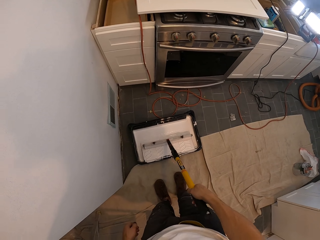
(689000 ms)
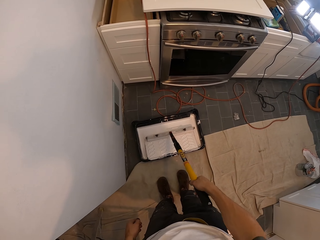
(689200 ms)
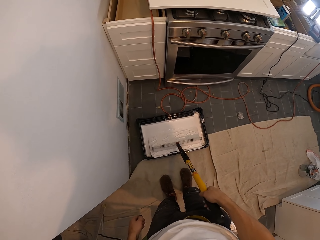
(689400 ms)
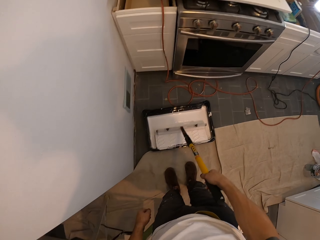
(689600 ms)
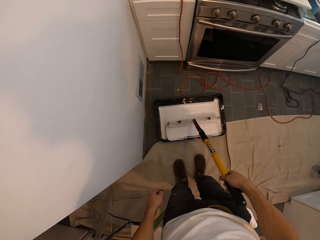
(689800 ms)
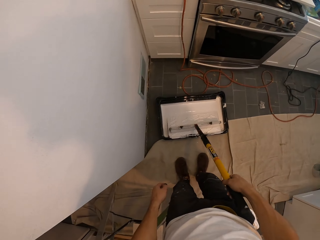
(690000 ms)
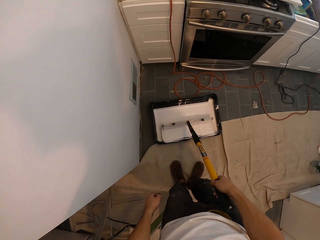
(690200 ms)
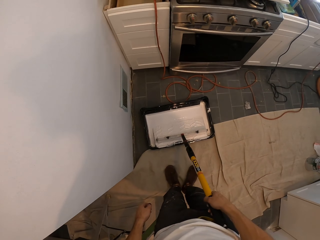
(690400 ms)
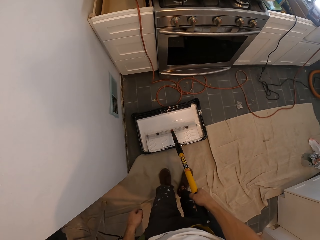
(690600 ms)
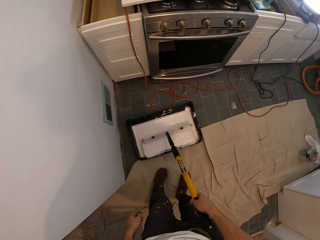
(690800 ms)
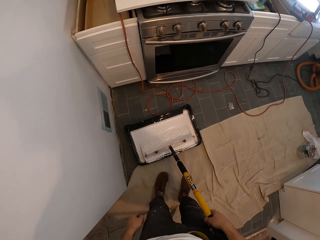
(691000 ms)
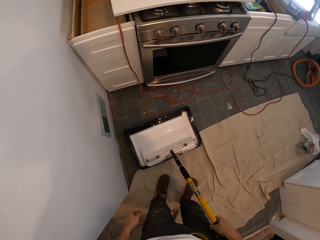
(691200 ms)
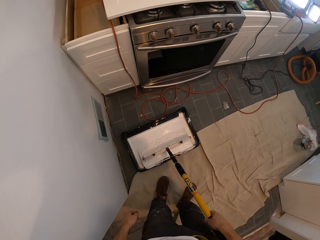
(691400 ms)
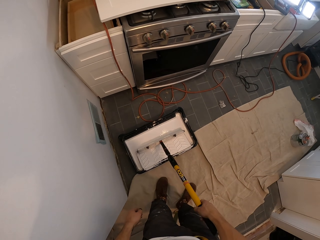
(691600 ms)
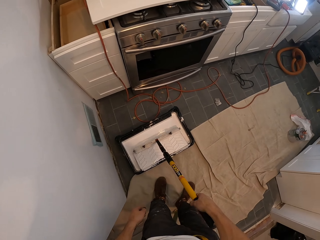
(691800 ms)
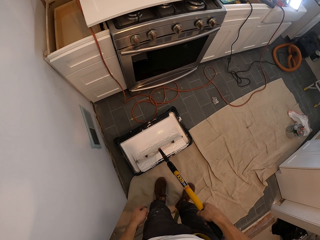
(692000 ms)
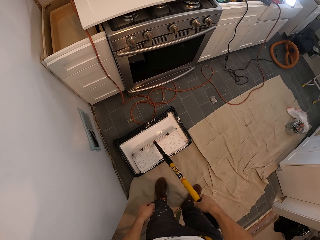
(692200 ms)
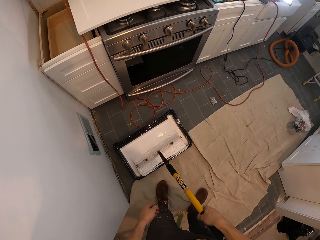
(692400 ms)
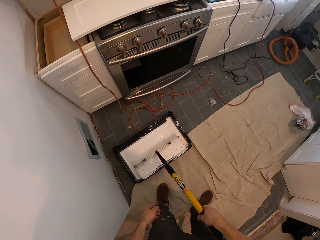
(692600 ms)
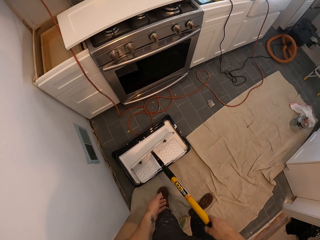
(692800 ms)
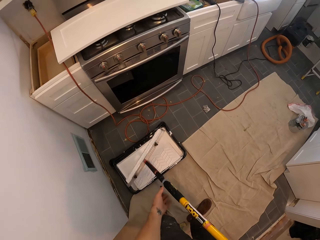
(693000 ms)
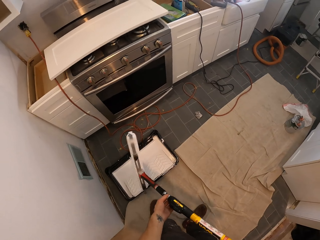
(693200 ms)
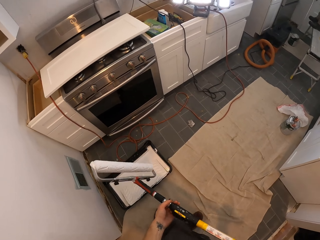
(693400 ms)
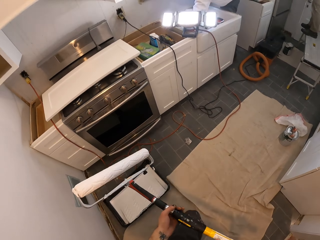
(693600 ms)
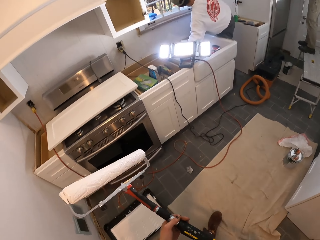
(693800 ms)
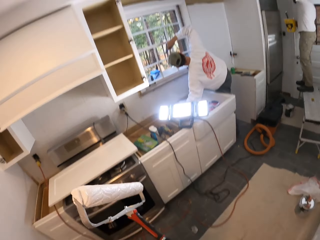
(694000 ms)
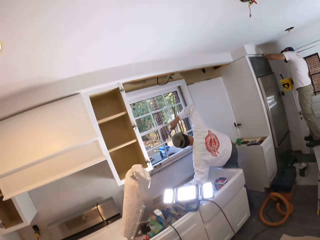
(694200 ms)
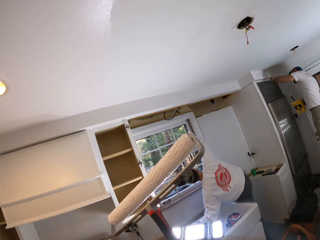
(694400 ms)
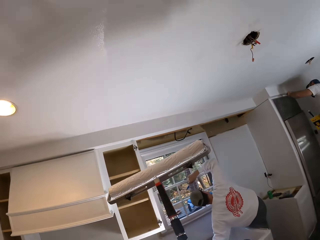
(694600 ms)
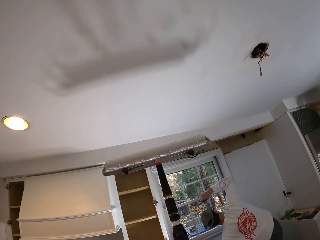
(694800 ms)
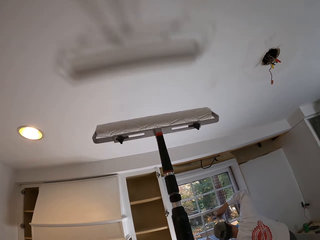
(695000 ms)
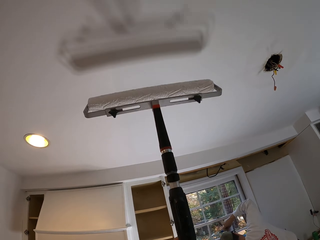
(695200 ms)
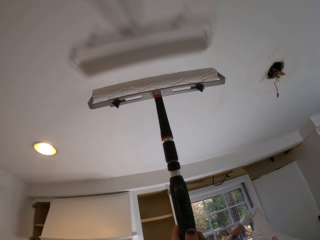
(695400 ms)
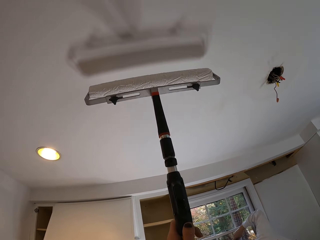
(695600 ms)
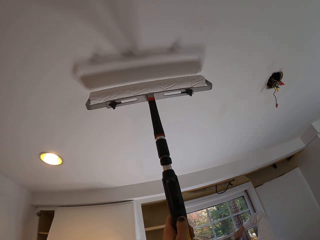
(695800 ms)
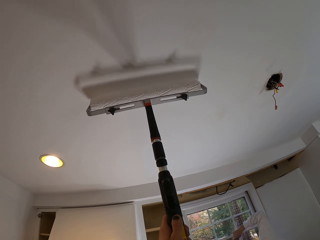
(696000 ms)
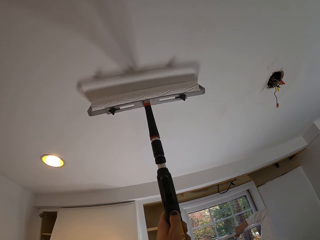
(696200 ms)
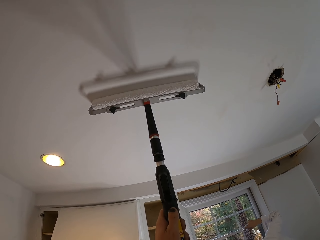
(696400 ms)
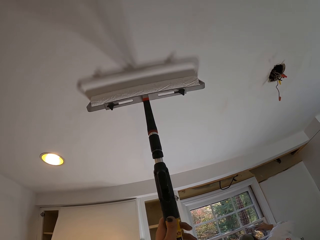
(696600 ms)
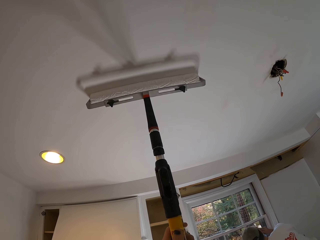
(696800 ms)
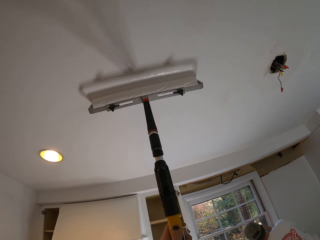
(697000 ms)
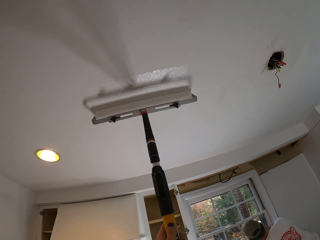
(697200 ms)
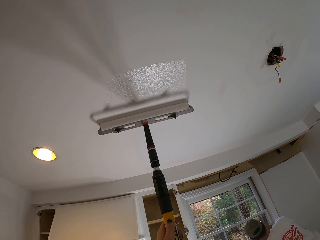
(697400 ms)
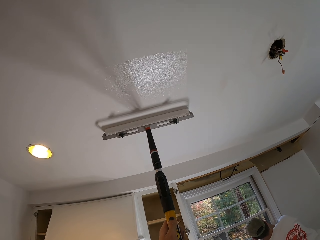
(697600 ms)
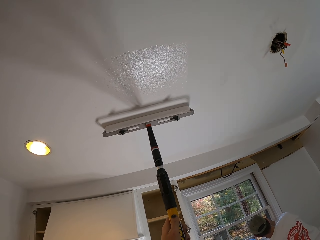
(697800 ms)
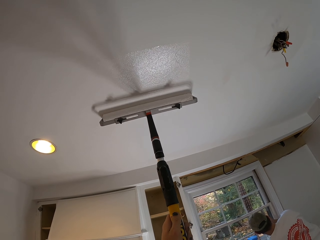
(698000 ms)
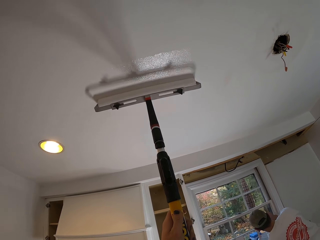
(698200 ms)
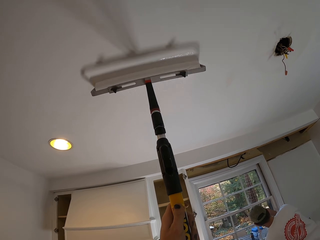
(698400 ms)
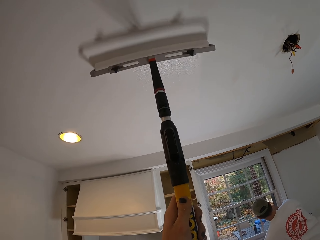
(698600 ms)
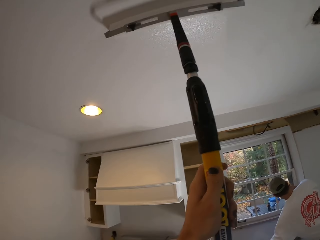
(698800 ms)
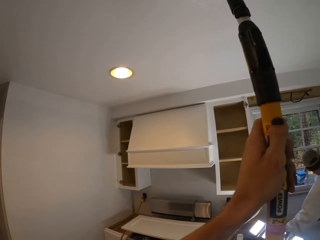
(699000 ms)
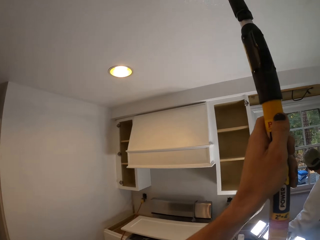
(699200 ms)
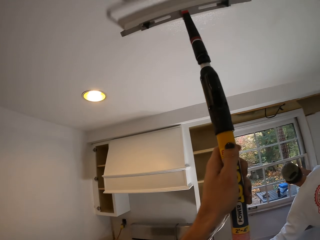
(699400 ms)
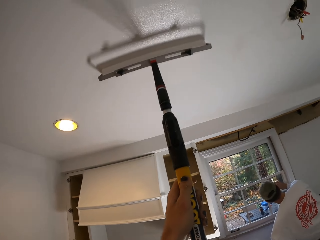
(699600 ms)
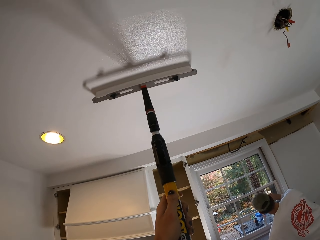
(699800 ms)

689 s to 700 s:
The camera wearer lifts a paint roller. They paint.

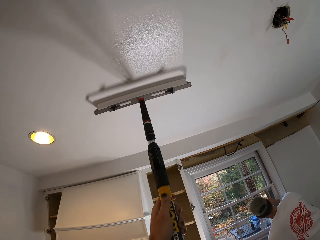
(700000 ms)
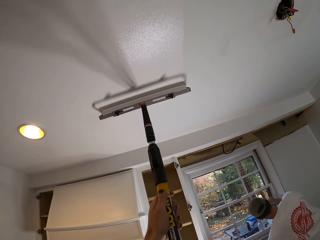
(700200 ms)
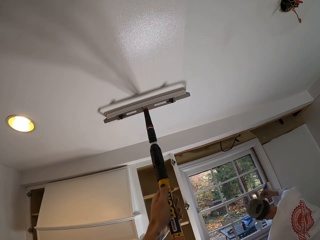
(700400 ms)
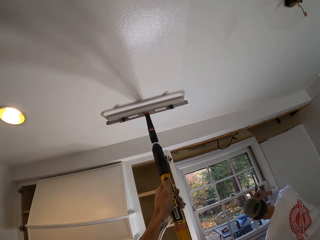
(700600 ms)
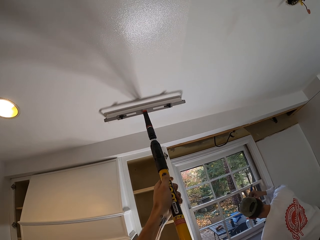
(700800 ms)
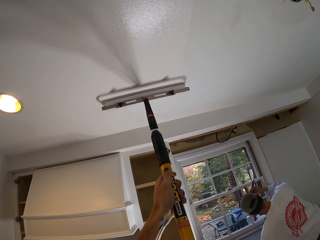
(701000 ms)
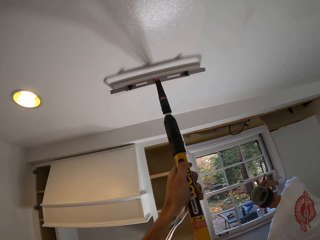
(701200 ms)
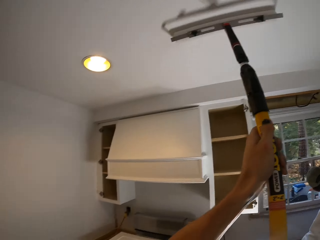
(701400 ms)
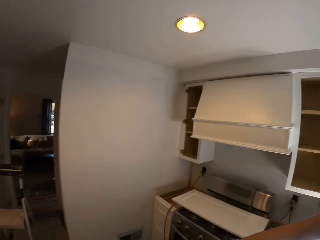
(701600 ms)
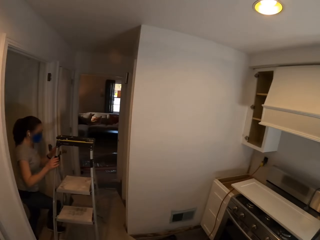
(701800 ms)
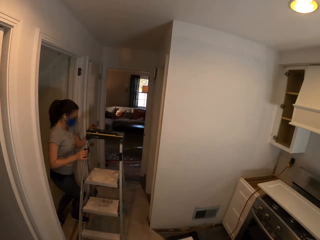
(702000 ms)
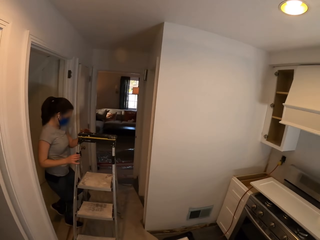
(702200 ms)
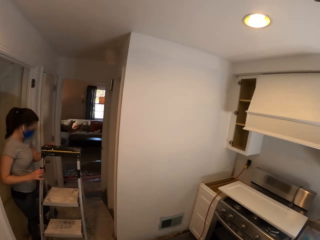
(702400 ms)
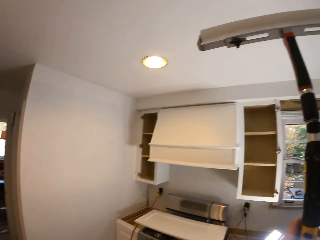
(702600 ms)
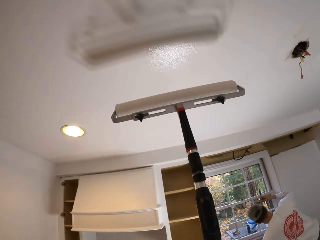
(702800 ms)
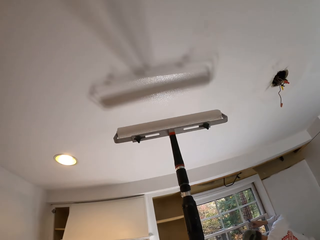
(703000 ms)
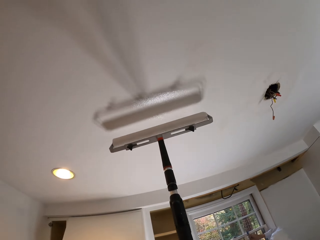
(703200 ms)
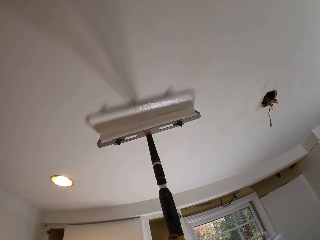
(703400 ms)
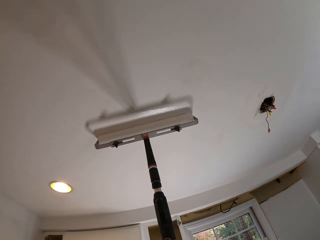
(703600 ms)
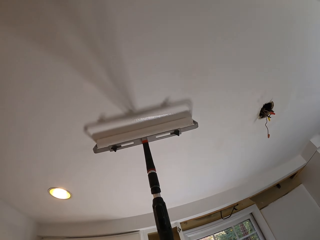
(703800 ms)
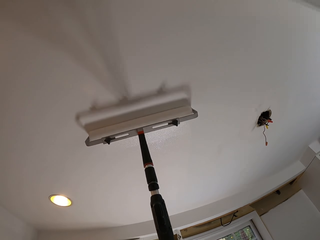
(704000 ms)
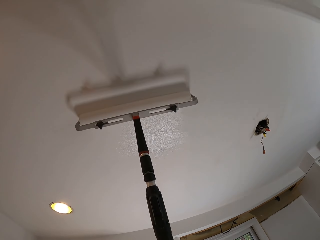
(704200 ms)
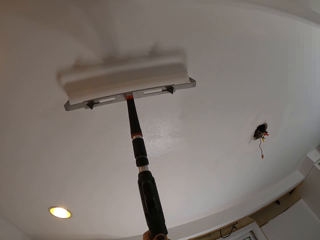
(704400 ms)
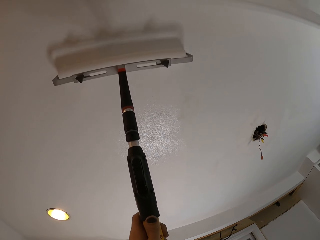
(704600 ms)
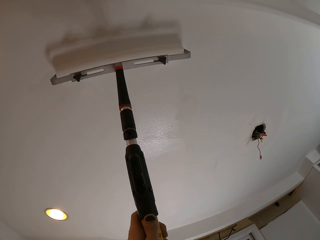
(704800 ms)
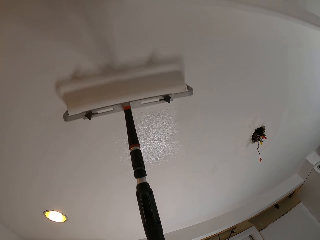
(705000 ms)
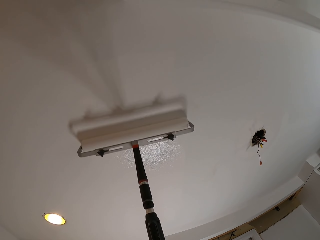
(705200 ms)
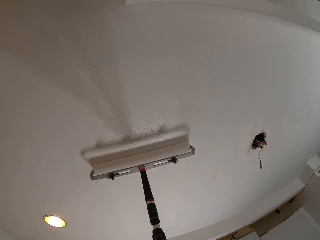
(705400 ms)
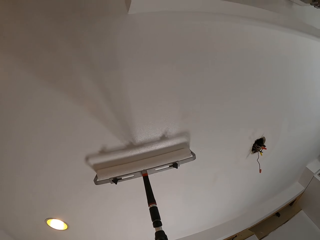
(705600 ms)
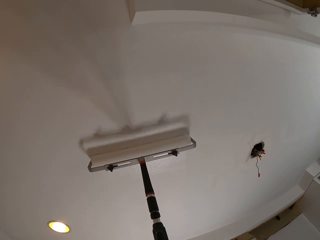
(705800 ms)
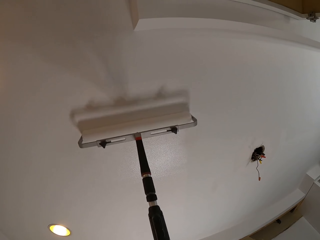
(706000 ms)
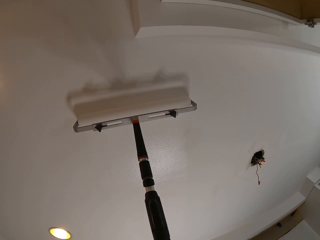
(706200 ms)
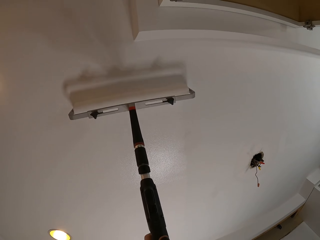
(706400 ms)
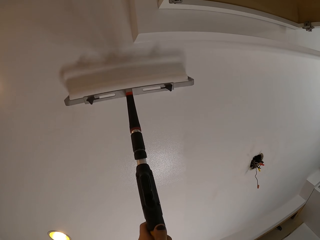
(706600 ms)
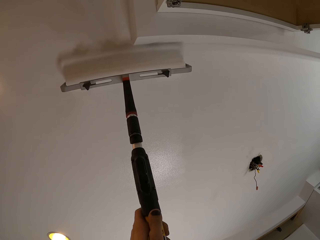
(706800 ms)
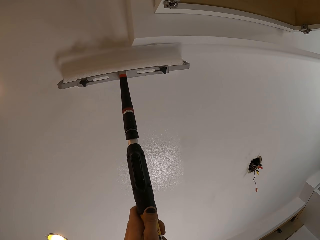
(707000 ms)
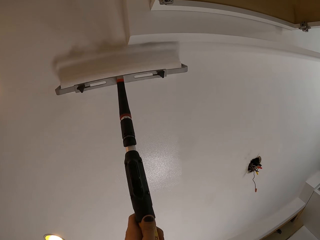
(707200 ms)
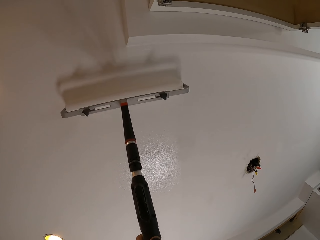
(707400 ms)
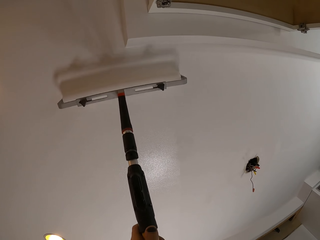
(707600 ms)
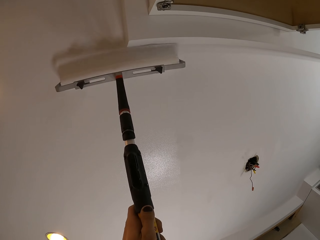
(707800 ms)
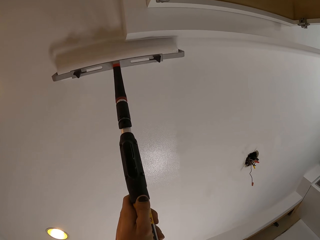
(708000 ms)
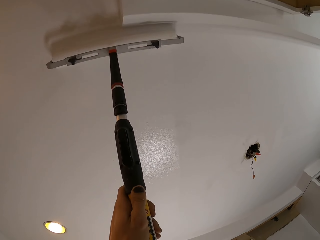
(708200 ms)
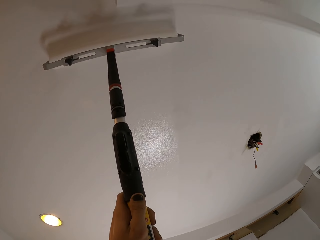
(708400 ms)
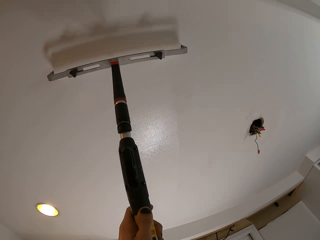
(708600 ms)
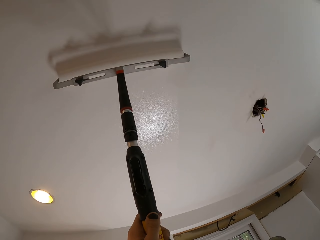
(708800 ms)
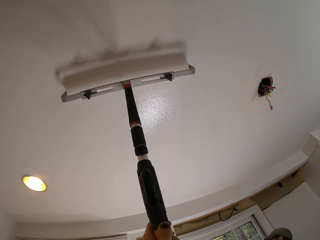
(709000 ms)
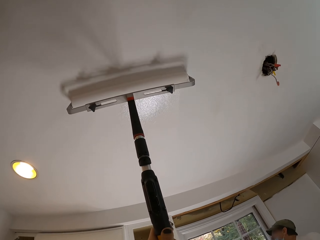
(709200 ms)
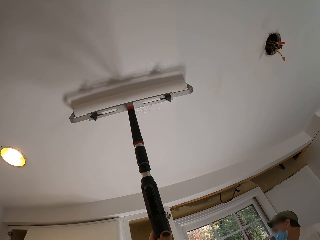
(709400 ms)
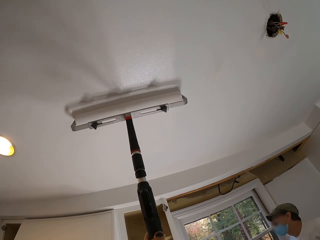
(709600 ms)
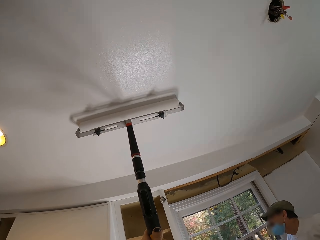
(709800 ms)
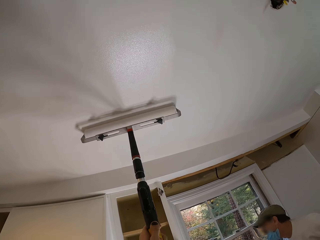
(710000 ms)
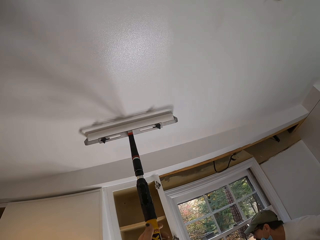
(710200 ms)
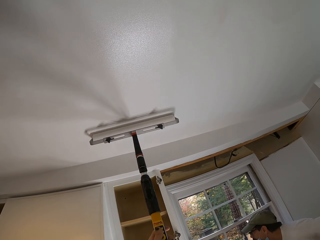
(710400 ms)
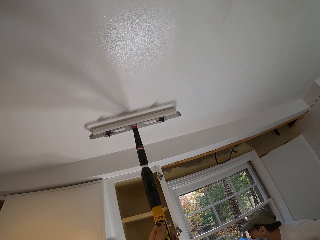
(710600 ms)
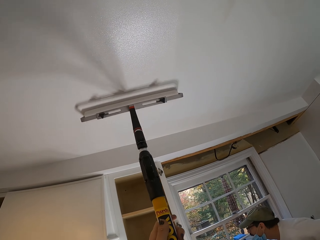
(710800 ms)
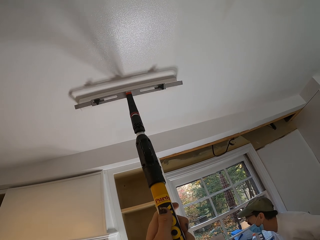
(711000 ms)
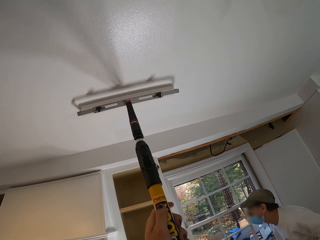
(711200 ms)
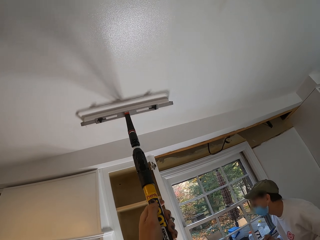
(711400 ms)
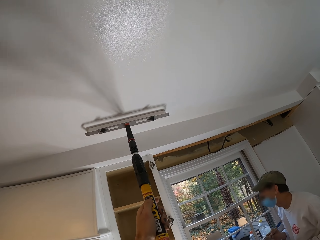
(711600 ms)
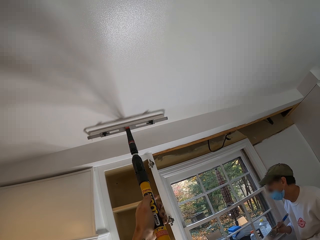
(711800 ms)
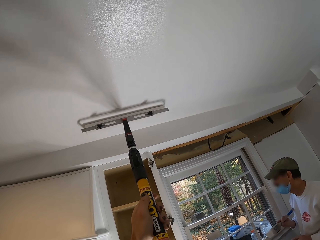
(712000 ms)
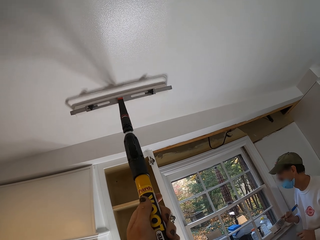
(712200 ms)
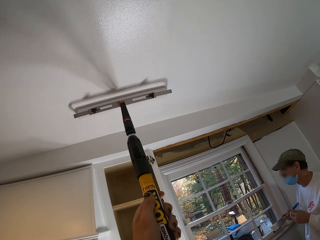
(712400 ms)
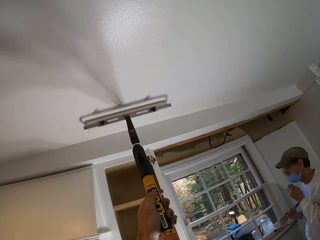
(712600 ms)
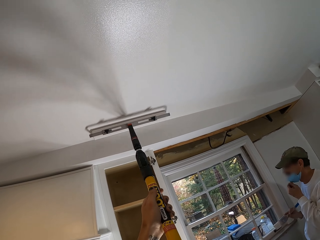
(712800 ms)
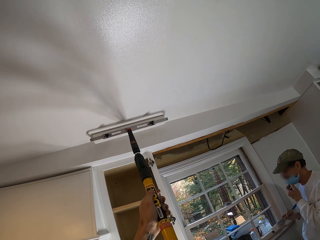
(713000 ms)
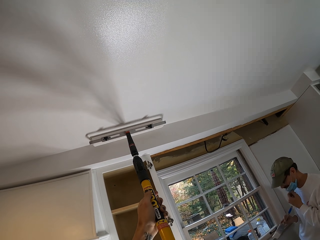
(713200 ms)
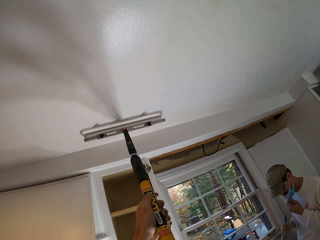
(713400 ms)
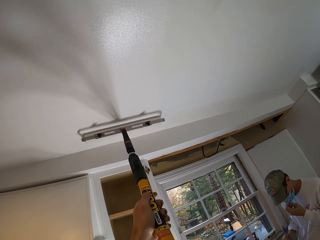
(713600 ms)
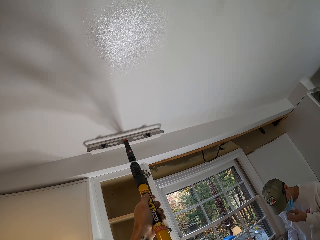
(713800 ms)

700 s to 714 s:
The camera wearer looks around the house. They paint on the roof.
